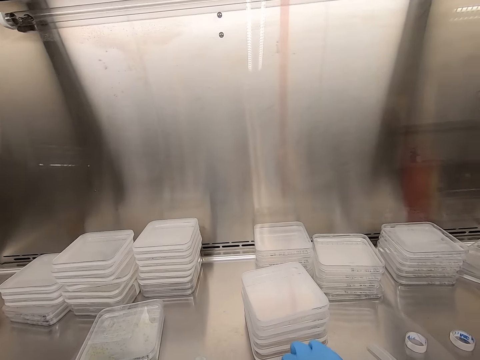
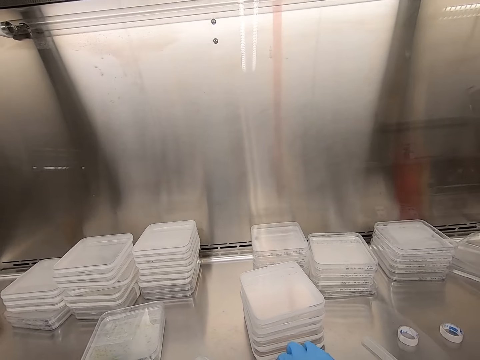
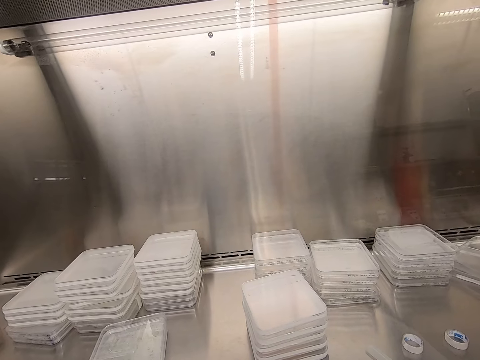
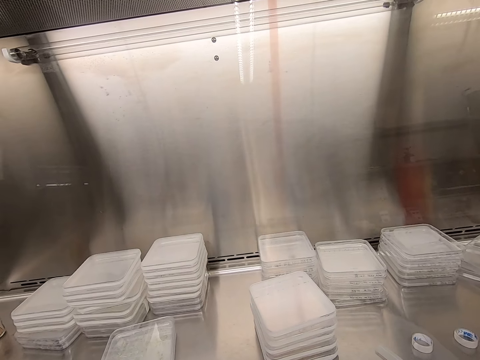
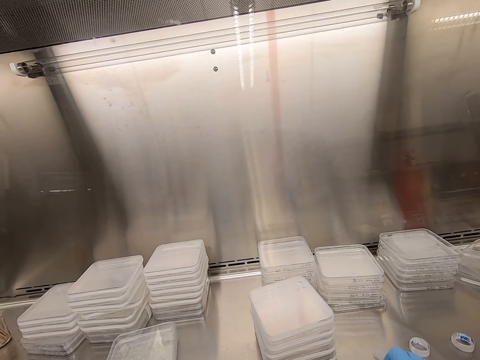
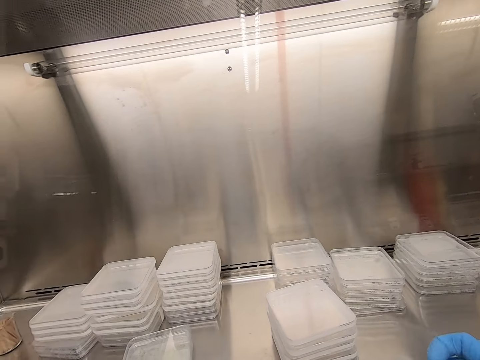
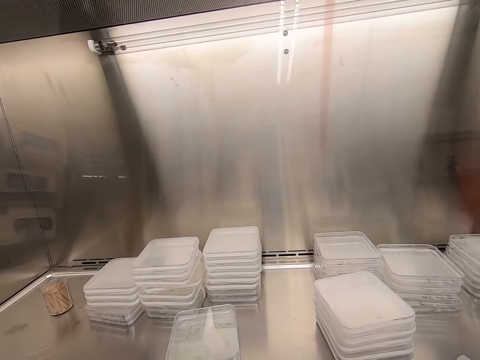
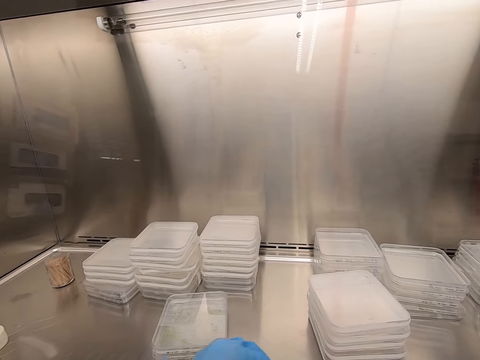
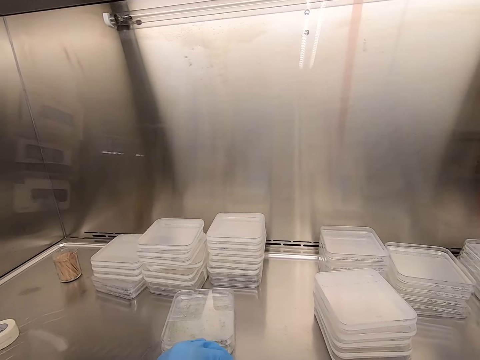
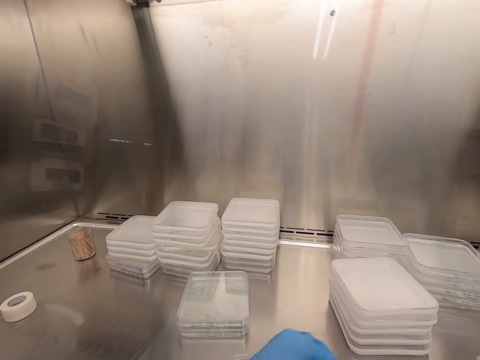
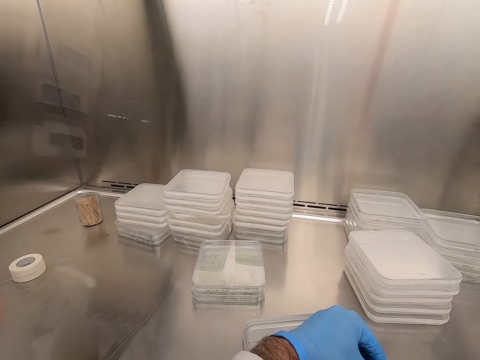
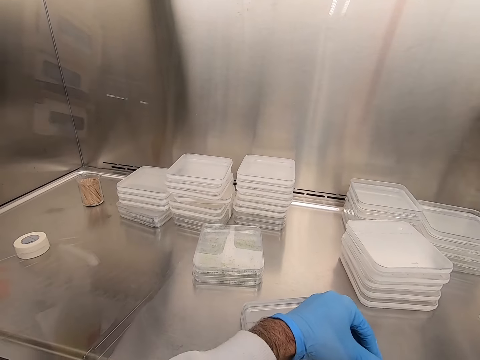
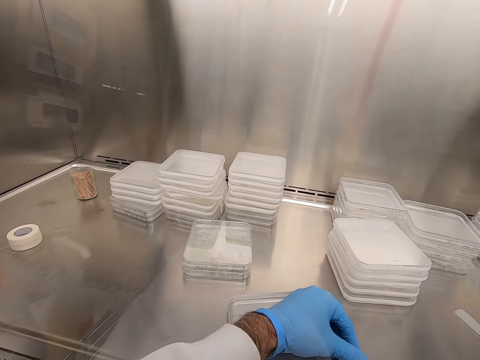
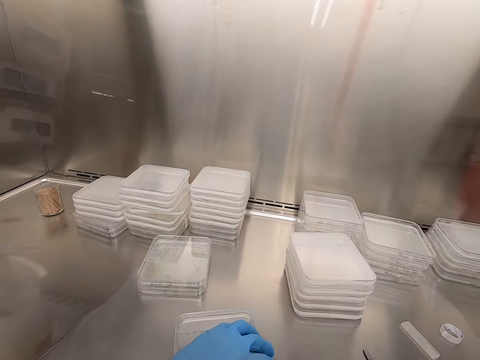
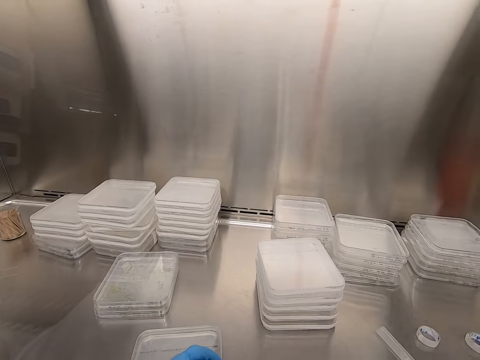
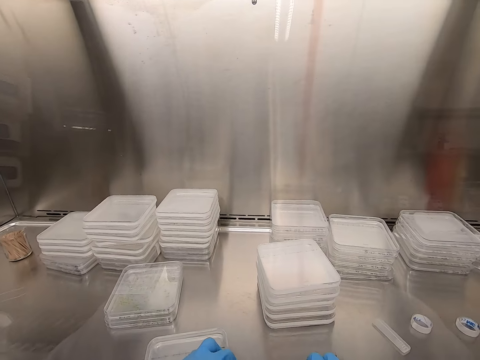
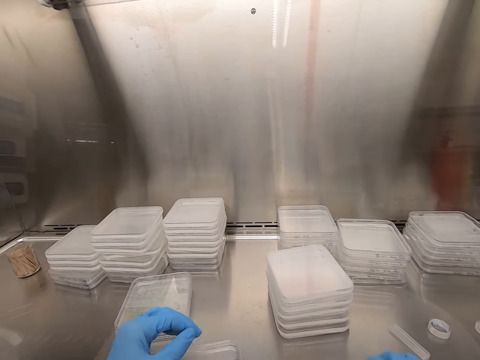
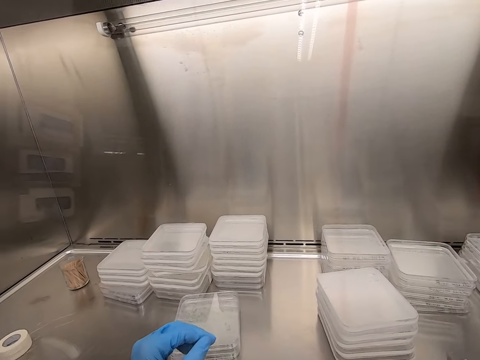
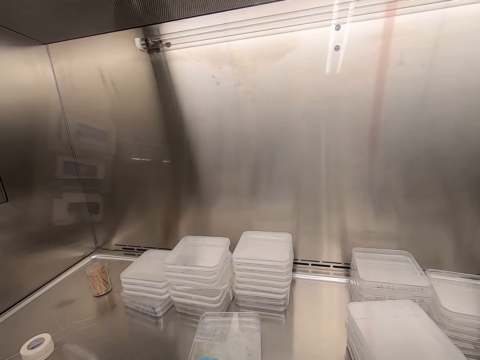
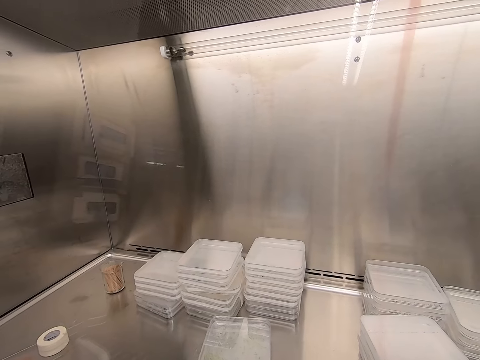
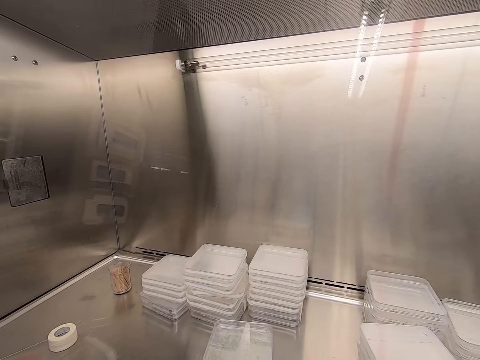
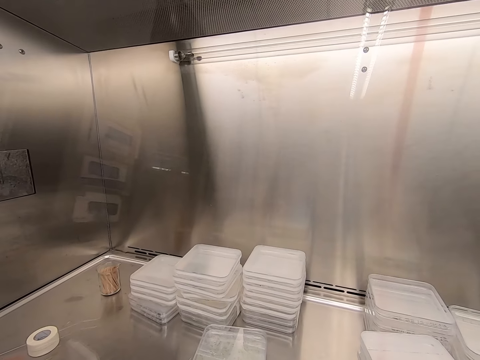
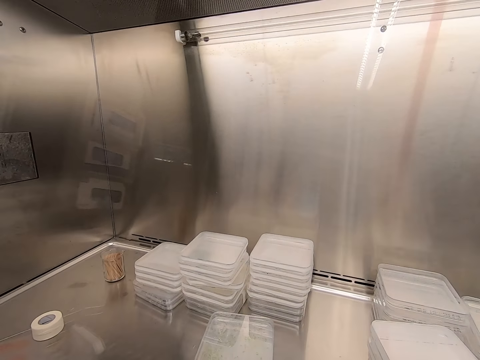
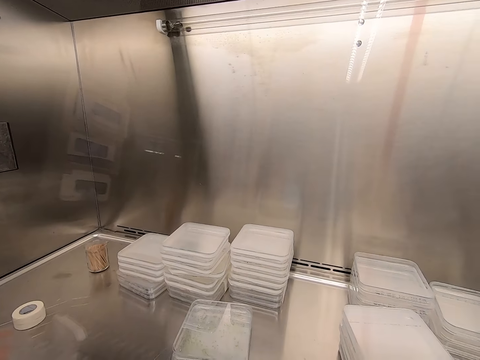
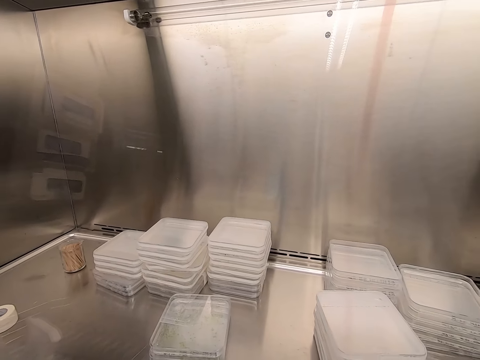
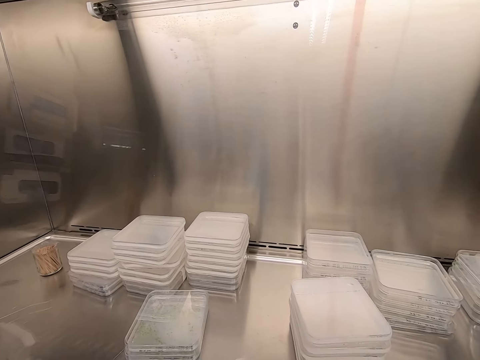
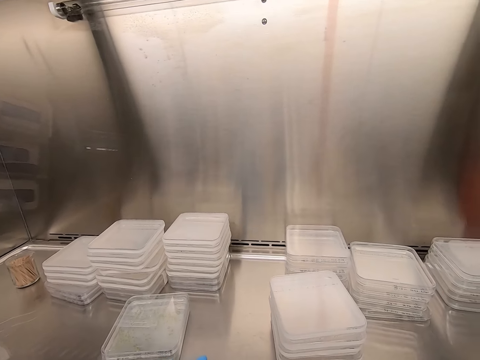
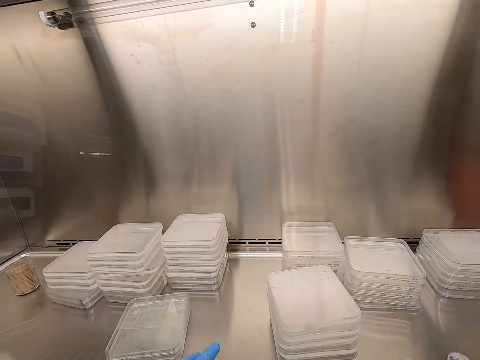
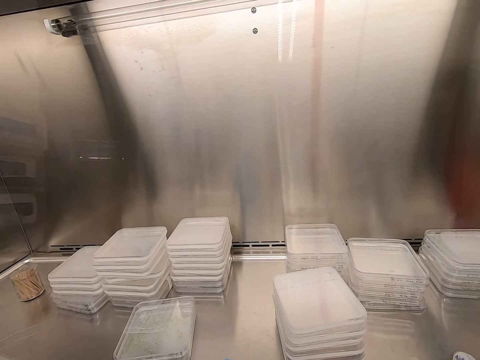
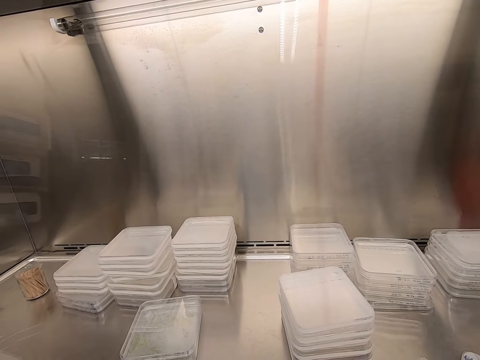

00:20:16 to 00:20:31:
The camera wearer writes on the plastic lid.

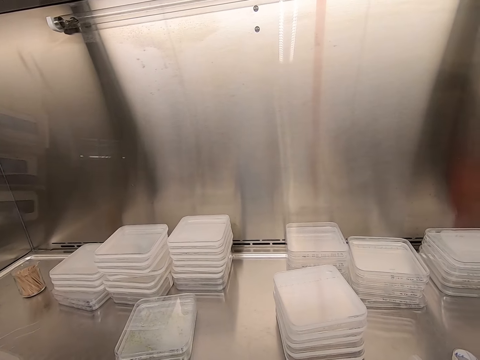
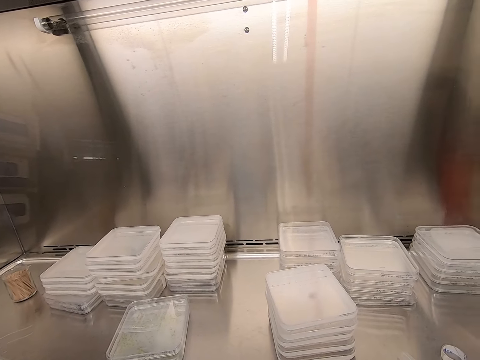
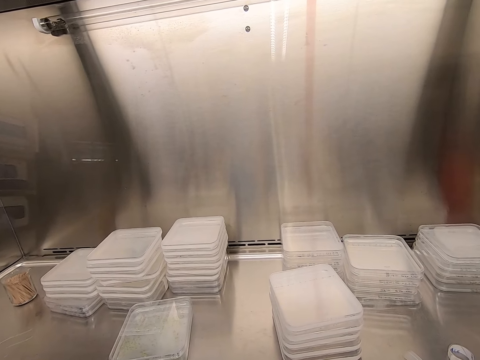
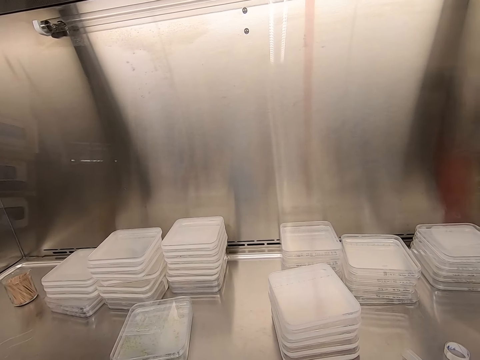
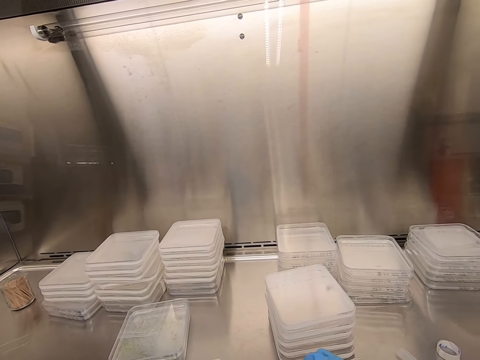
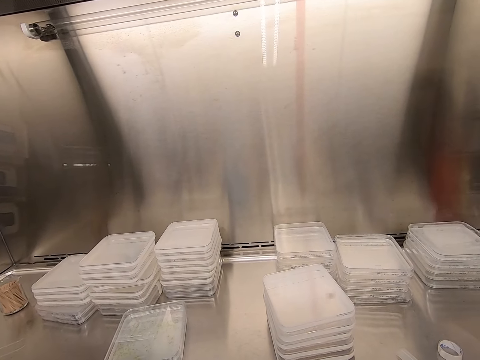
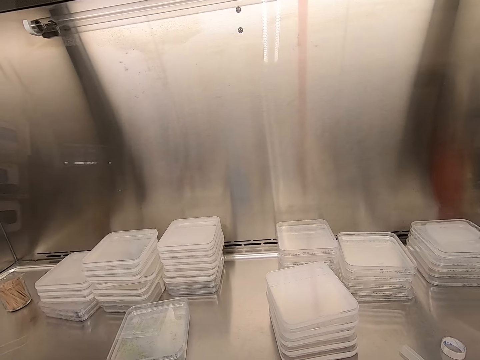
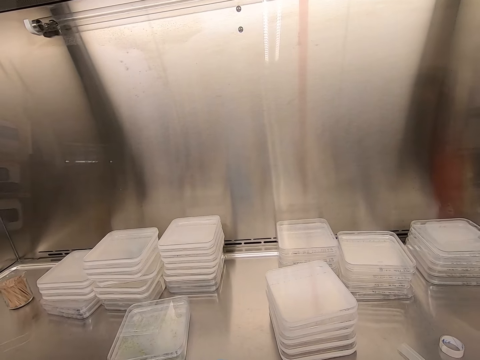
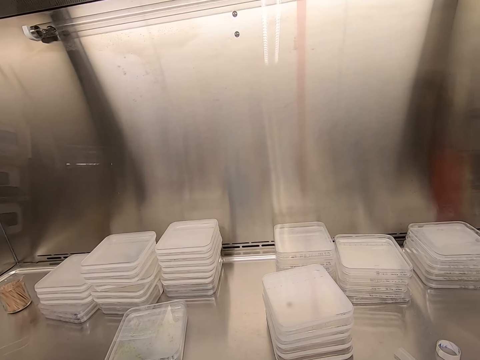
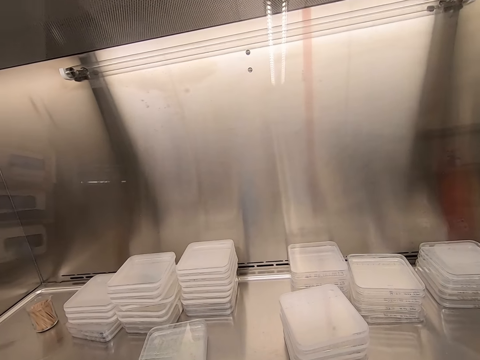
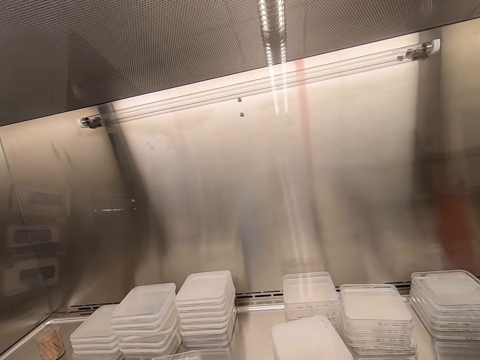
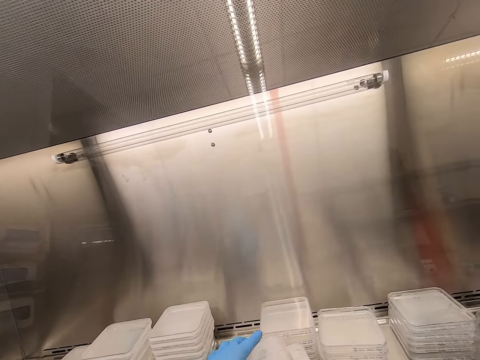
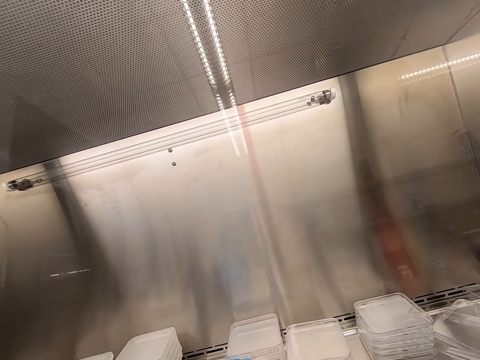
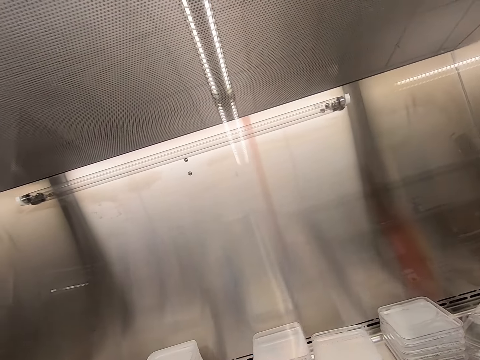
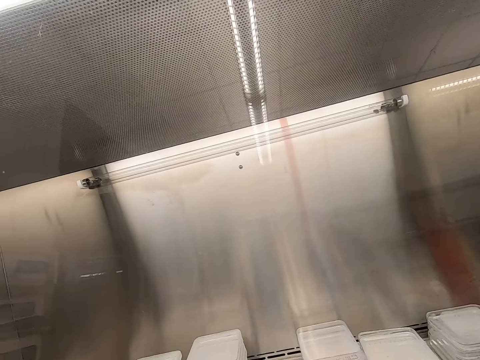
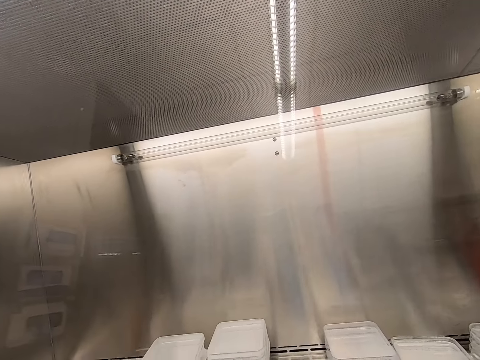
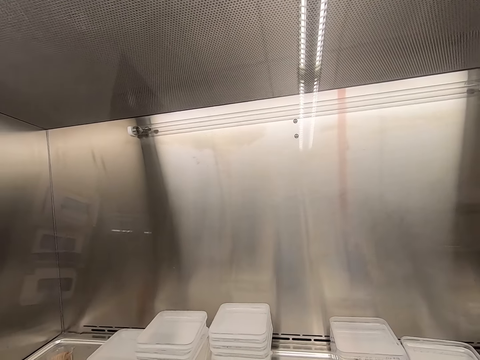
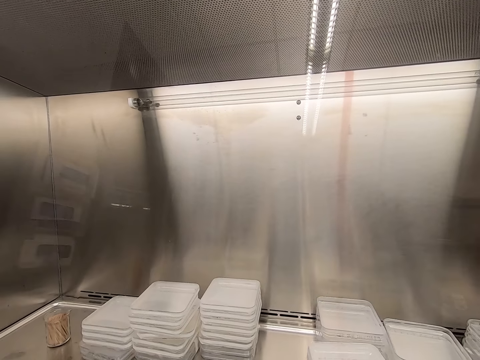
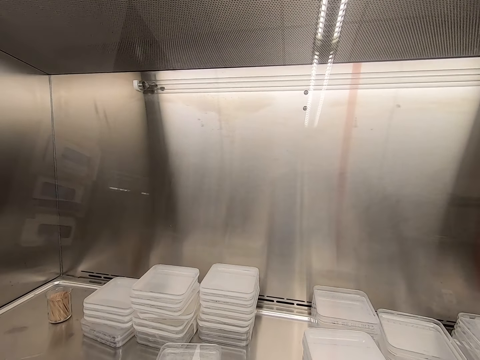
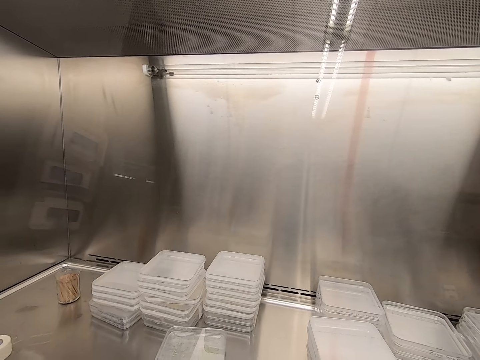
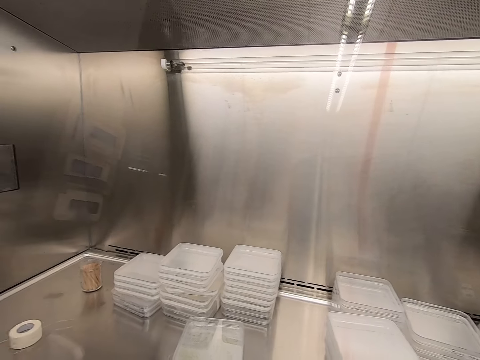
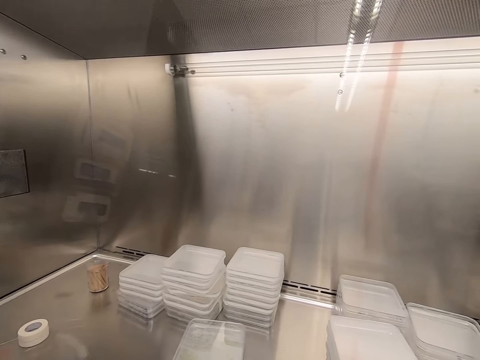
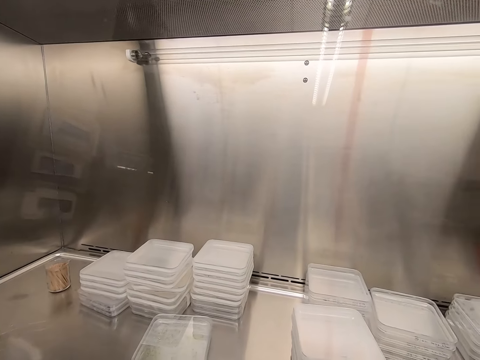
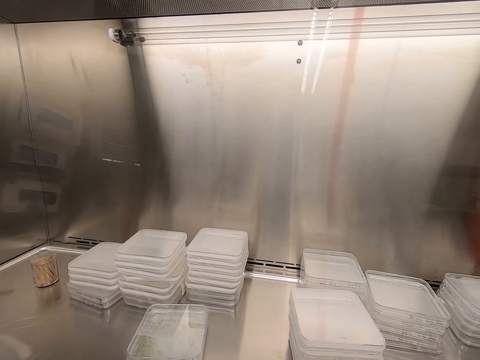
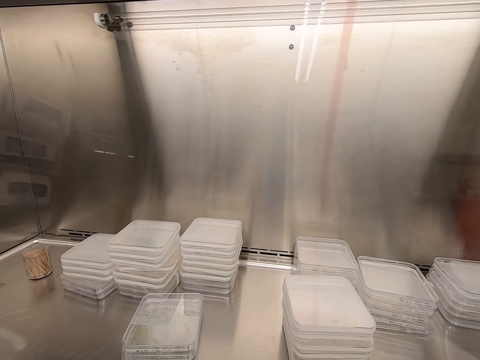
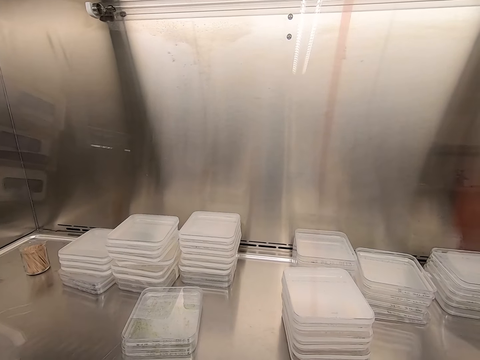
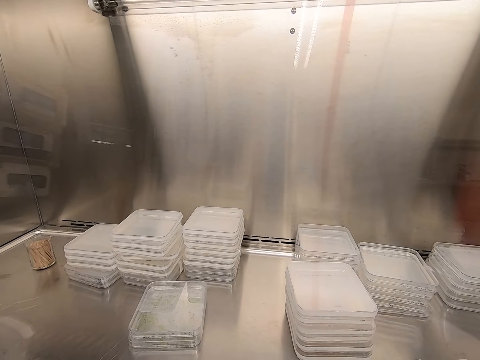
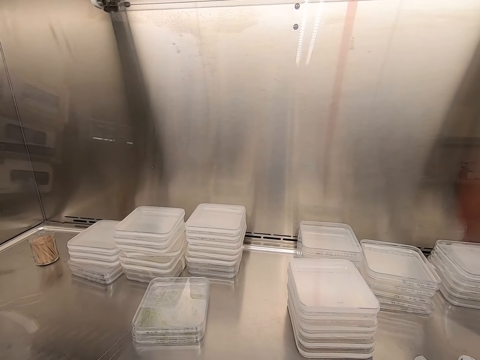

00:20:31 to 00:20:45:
The camera wearer puts the lid on top. They take the plastic. They seal the plastic lids with cello tape.
